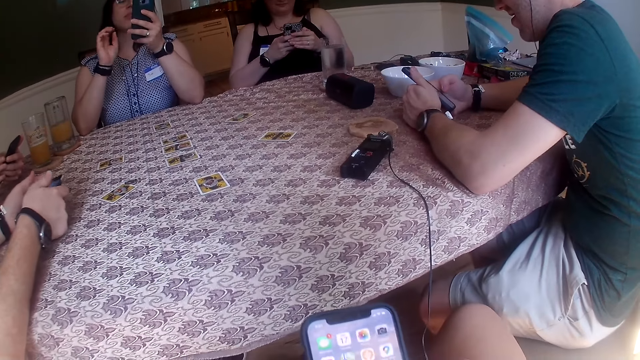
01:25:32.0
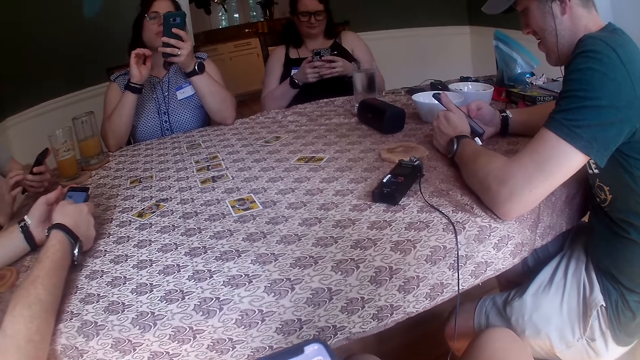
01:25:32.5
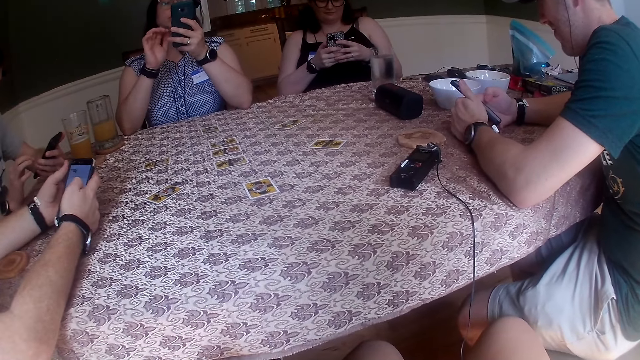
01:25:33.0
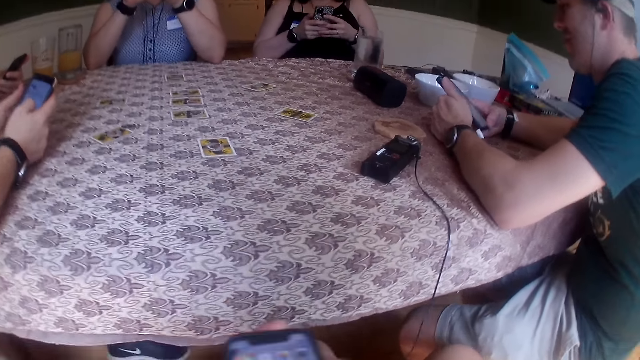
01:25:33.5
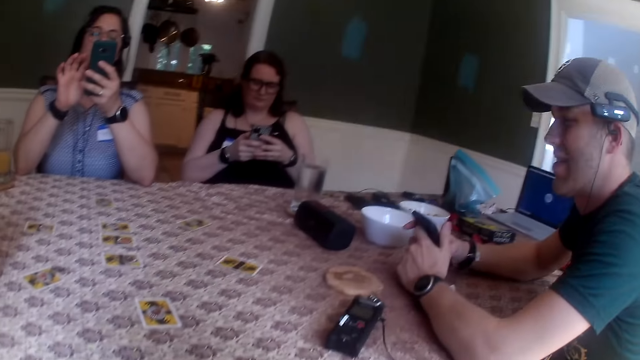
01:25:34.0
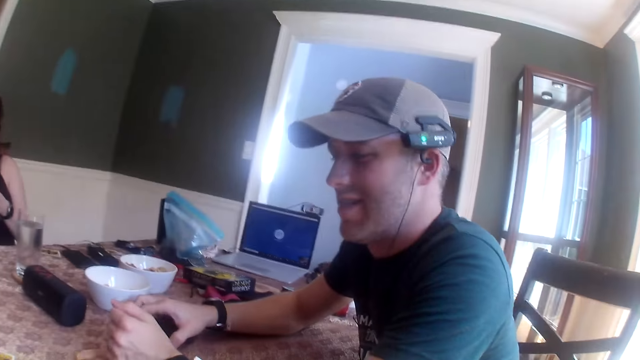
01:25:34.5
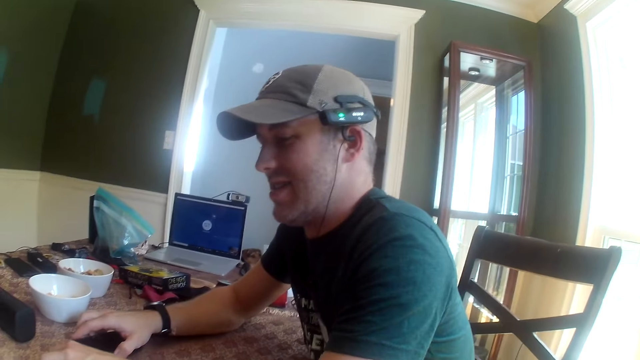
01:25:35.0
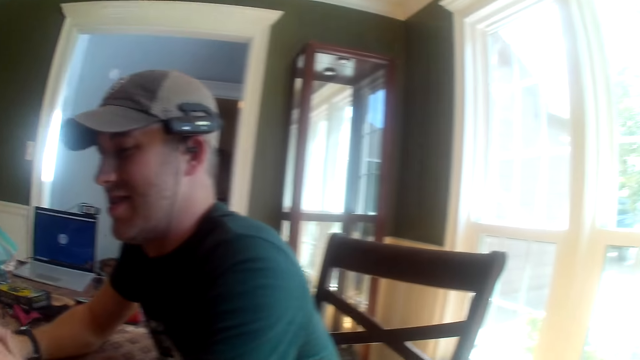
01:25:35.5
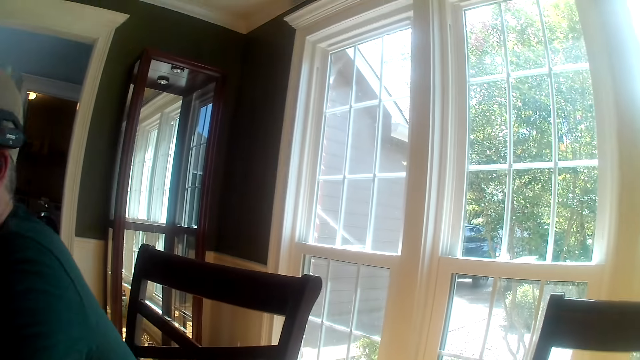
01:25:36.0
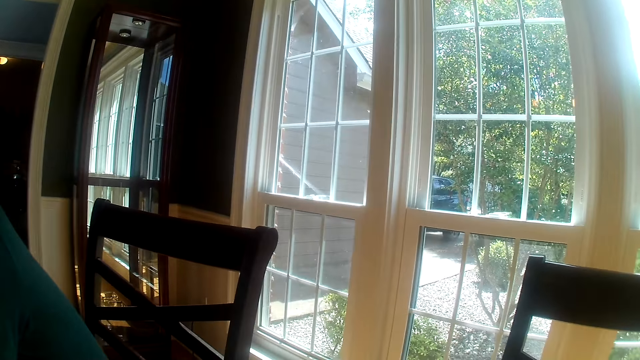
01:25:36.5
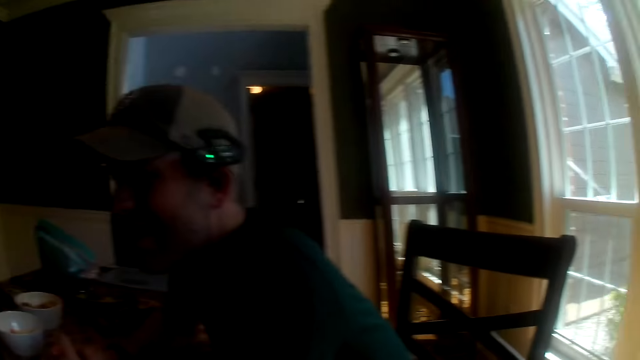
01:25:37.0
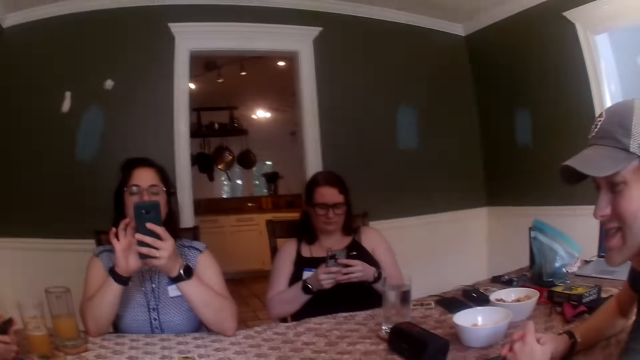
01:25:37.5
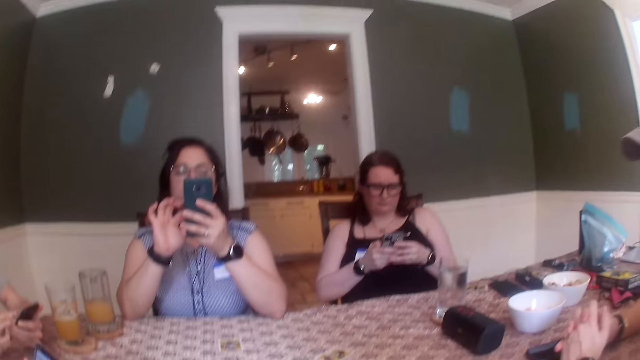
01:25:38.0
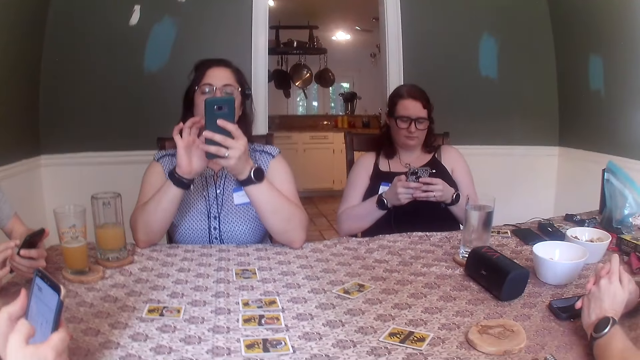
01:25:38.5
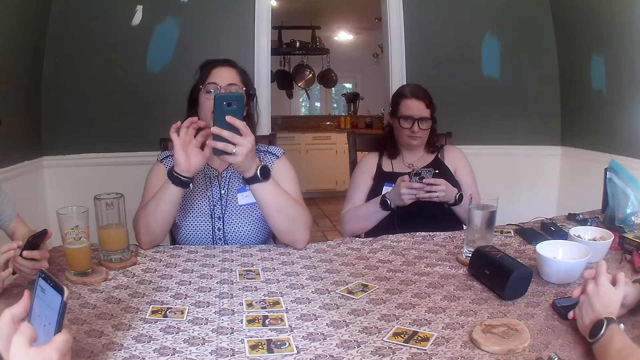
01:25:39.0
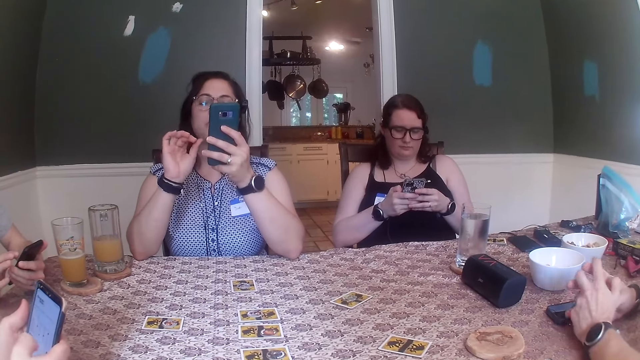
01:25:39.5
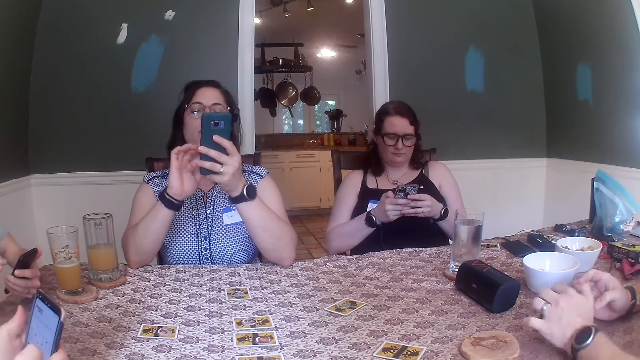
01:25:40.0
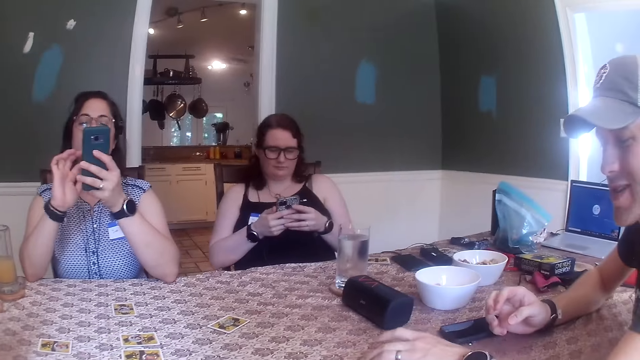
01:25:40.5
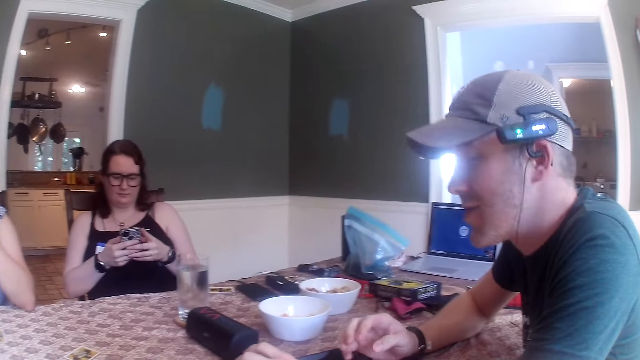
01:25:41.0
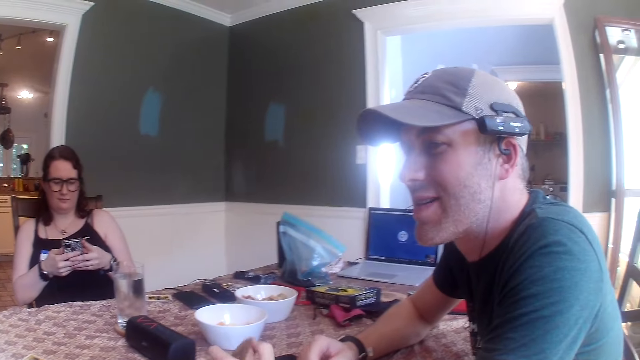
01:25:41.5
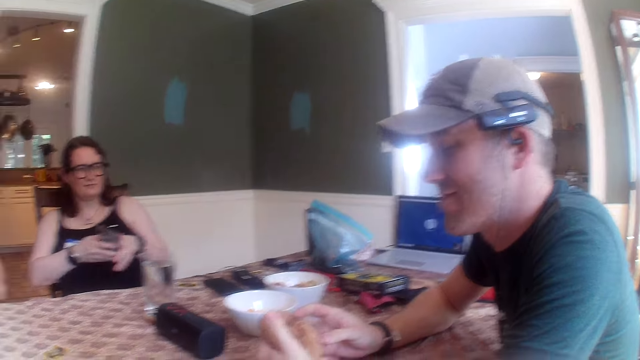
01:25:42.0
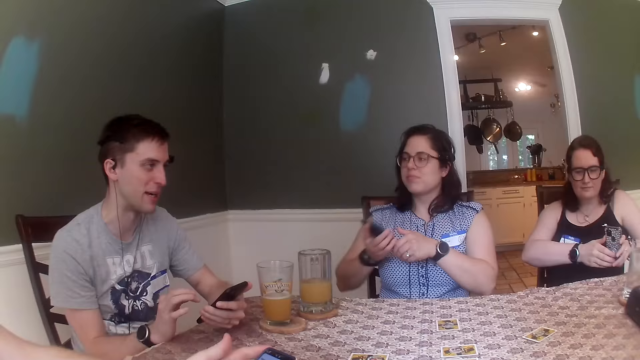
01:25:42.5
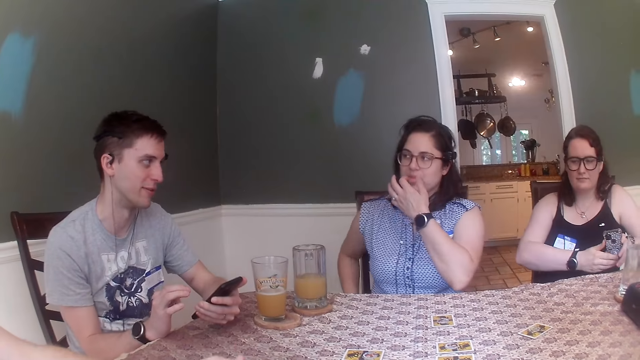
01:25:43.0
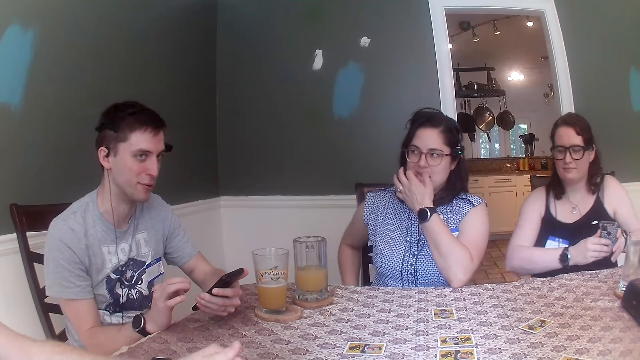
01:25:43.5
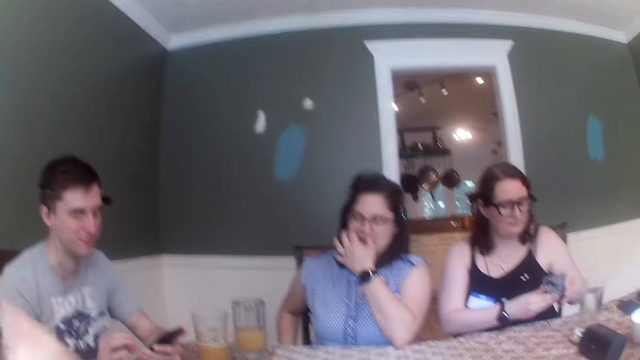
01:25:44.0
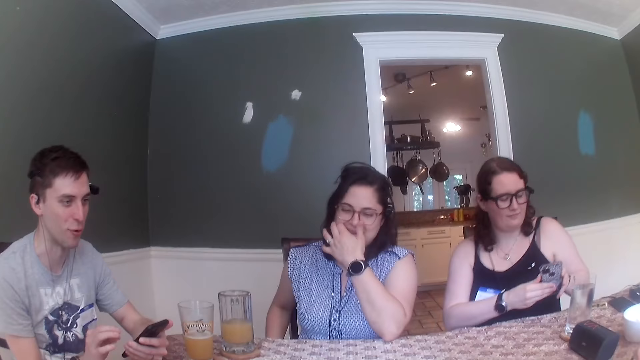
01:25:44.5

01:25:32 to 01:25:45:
The camera wearer uses his phone. He looks around the house. He looks at the table. A man picks a coaster from the table with his left hand. Another man converses with the camera wearer. The first man holds the coaster in his hands. A woman puts the phone in her right hand into her pocket. The woman puts her right index finger in her mouth. A man converses with a woman.

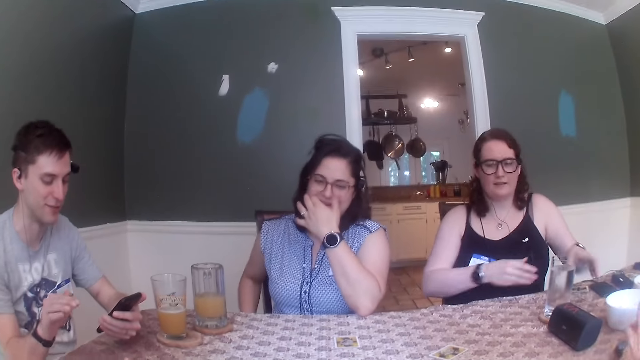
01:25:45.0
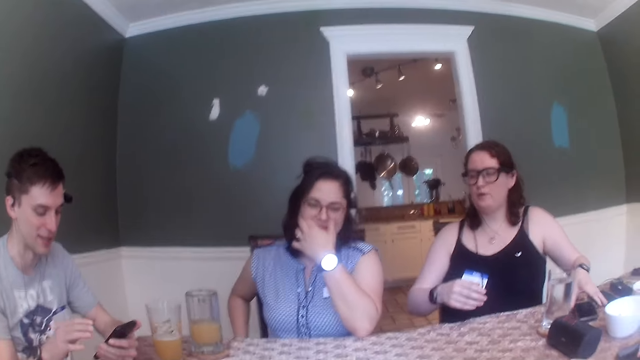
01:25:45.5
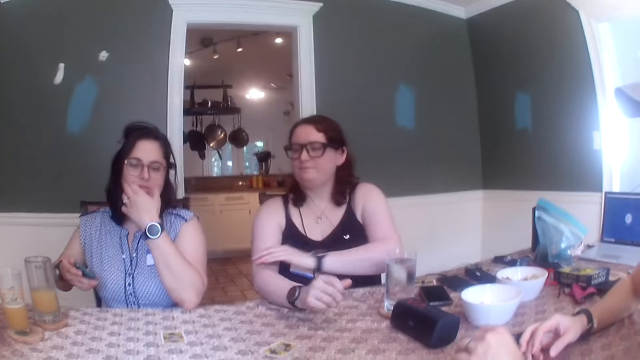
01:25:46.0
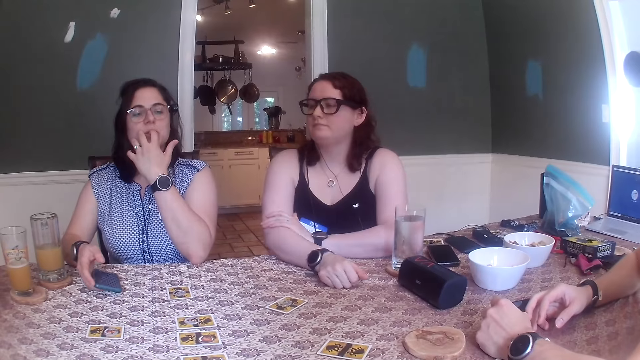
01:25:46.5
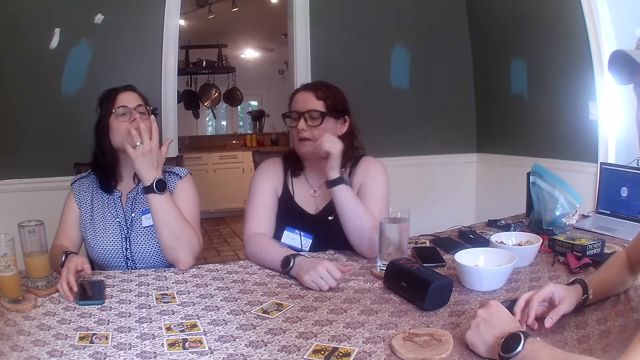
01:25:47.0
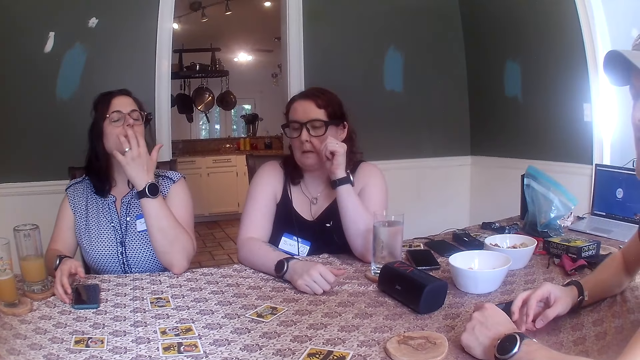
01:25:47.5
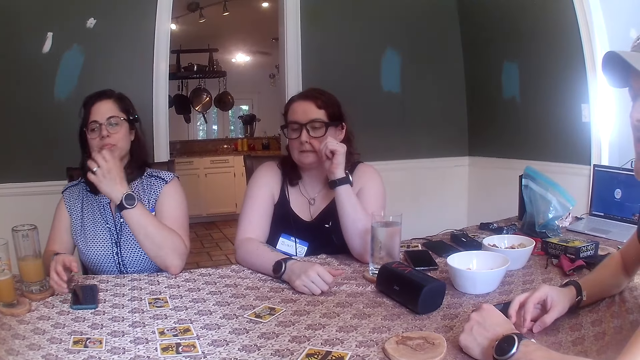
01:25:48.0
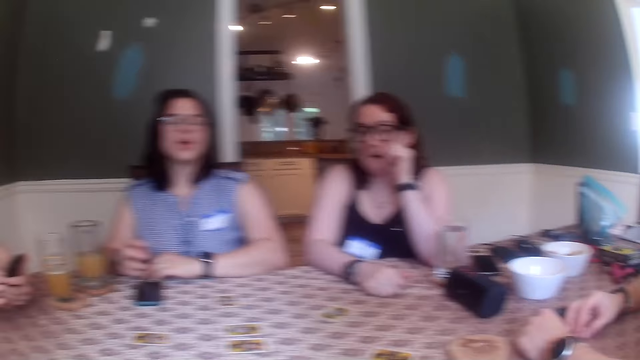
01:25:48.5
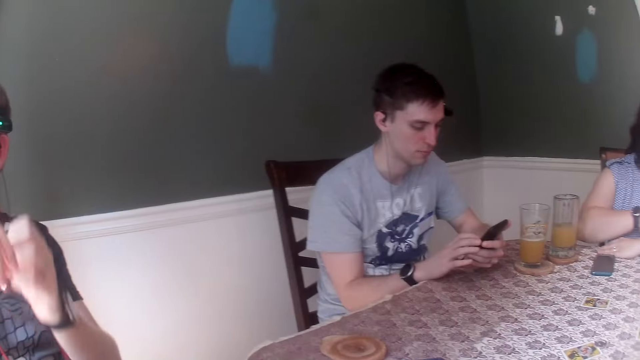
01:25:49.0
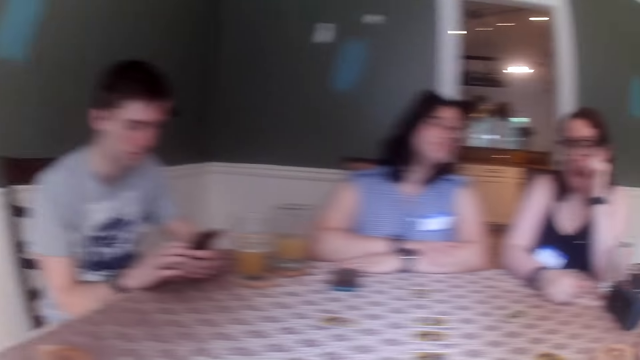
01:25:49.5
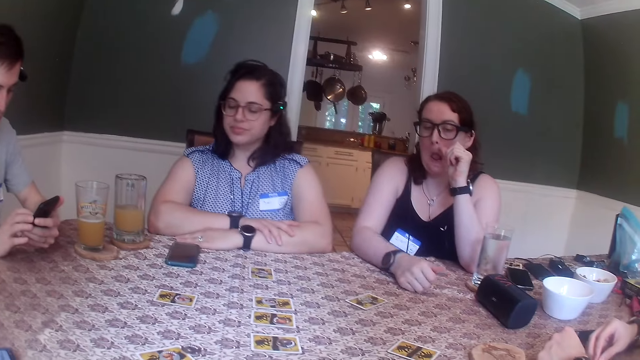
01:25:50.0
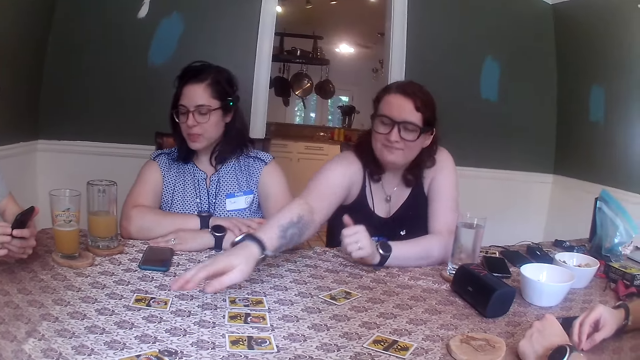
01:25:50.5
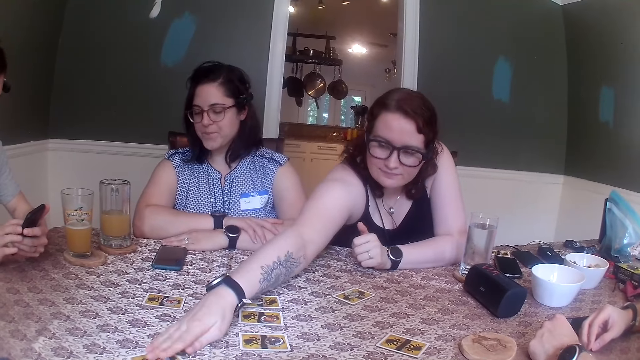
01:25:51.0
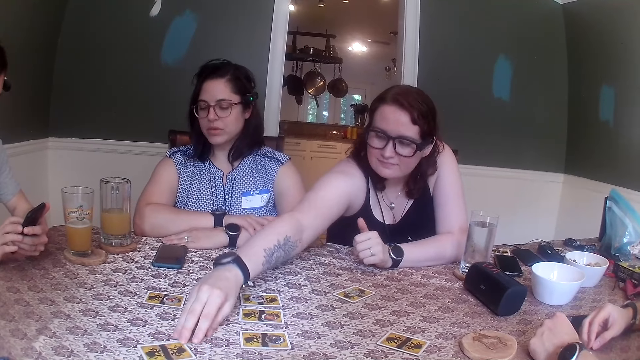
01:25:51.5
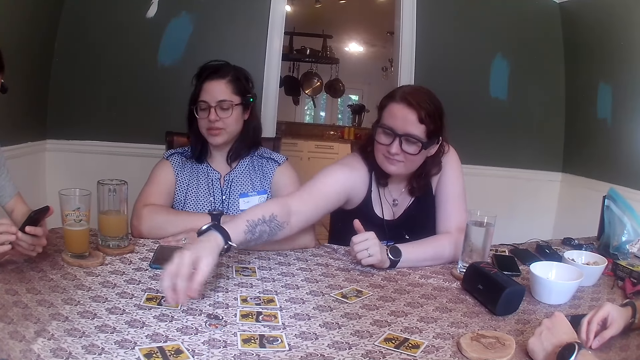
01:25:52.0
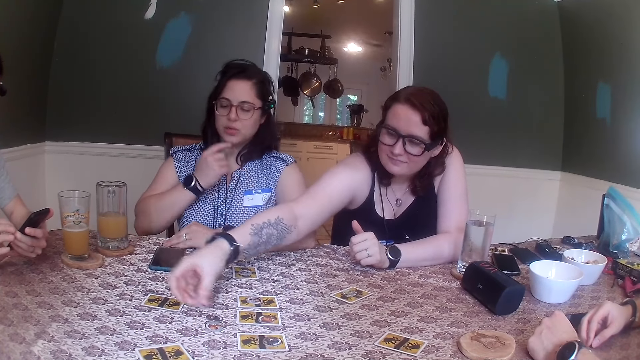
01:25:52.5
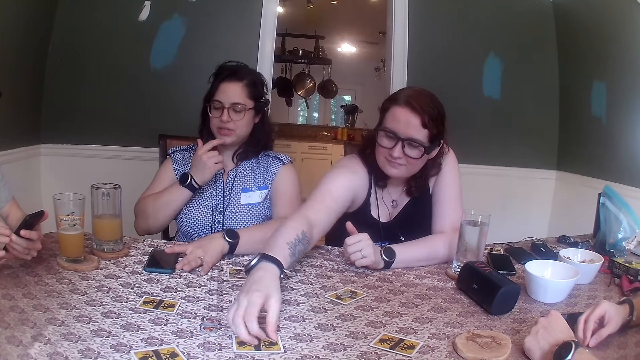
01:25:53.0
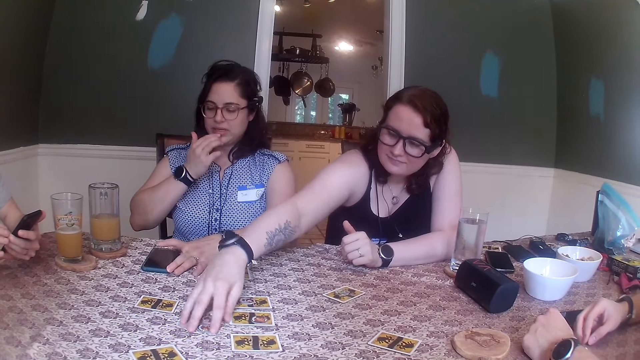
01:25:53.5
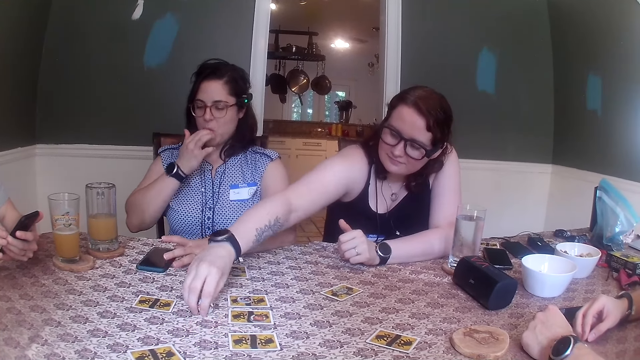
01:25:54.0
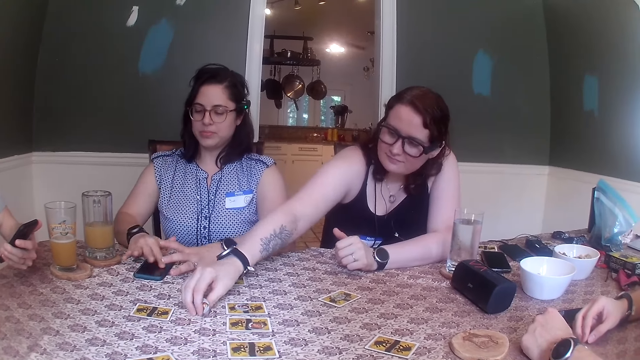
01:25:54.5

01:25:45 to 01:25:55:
The camera wearer looks at the man. A woman drops the phone in her left hand on the table. Another woman puts a phone on the table with her left hand. A third woman licks her left fingers and puts the phone on the table with her right hand. The second woman shifts a card on the table with her right hand, picks up a game token from the card on the table with her right hand, and puts the card on the table with her right hand. She picks up a game token from the card on the table with her right hand and drops the card on the table with her right hand. The third woman licks her left finger. The second woman packs game tokens on the table with her right hand. The camera wearer converses with a group of people at the table. The third woman rubs the phone screen on the table with her left finger.
